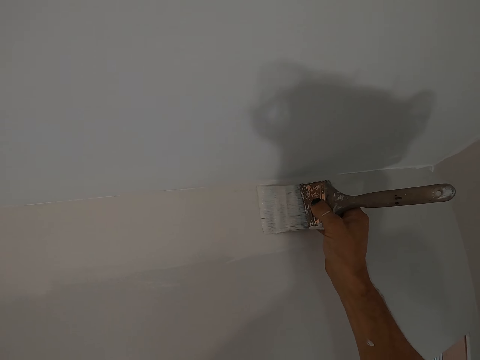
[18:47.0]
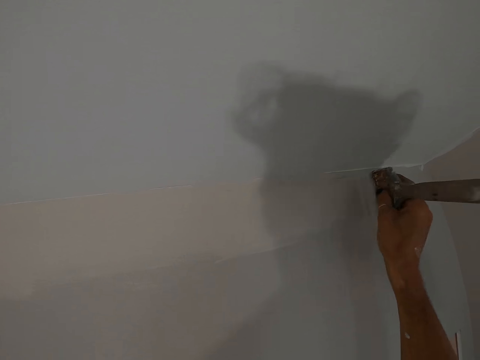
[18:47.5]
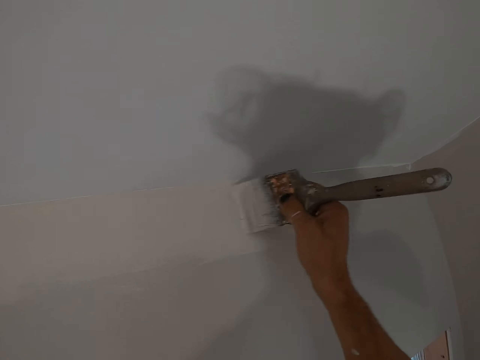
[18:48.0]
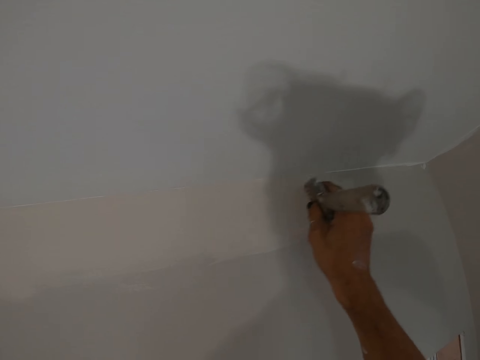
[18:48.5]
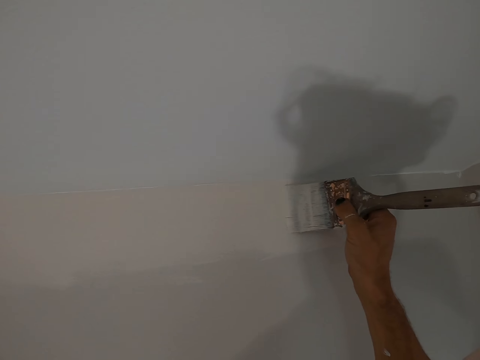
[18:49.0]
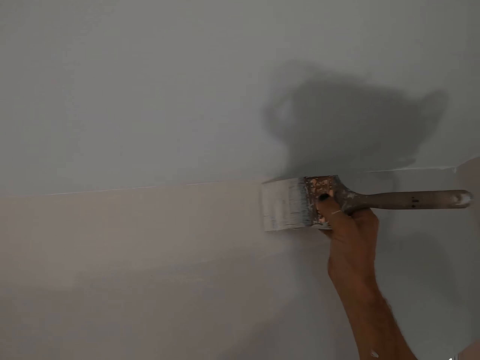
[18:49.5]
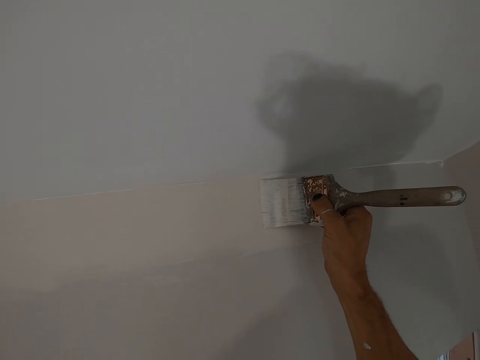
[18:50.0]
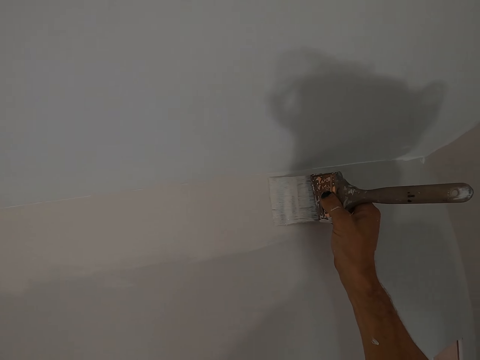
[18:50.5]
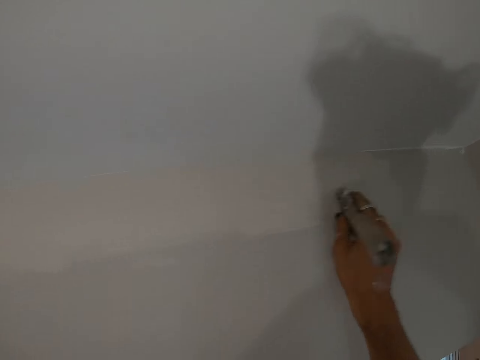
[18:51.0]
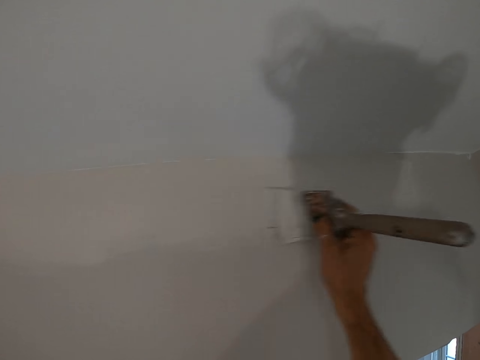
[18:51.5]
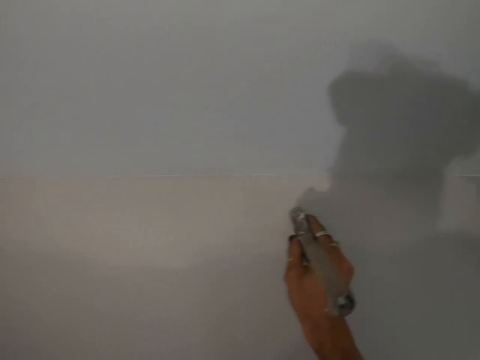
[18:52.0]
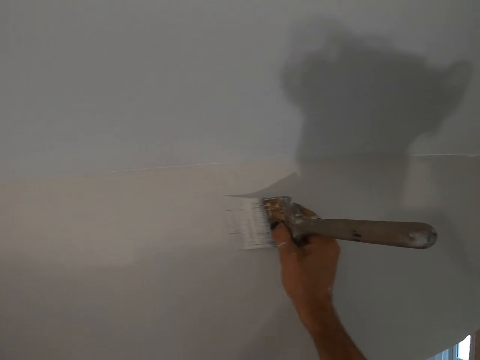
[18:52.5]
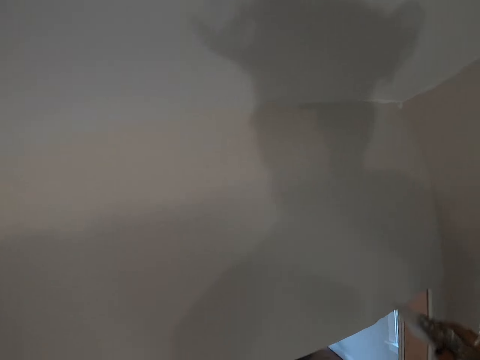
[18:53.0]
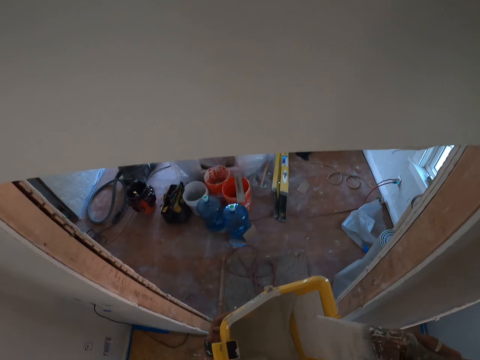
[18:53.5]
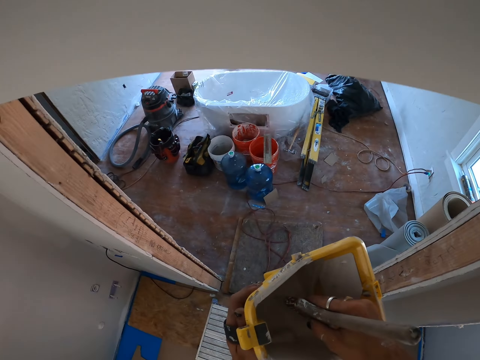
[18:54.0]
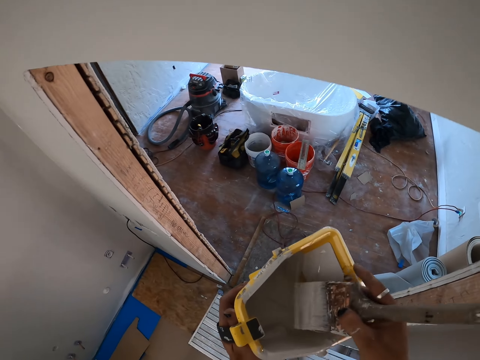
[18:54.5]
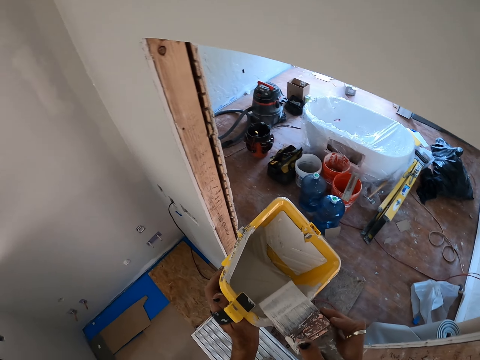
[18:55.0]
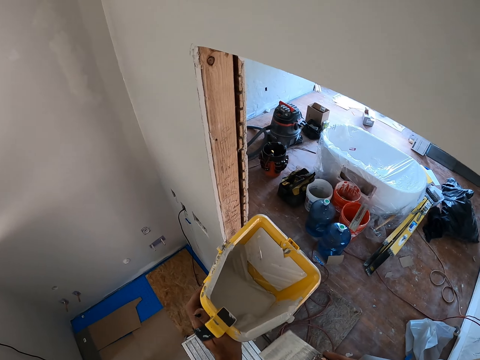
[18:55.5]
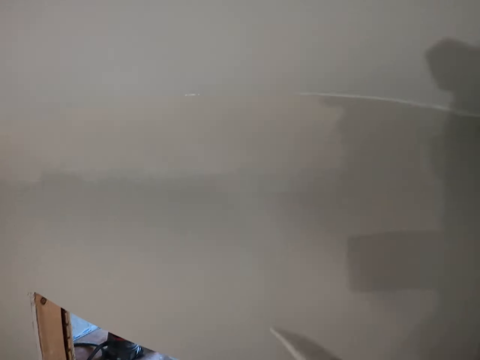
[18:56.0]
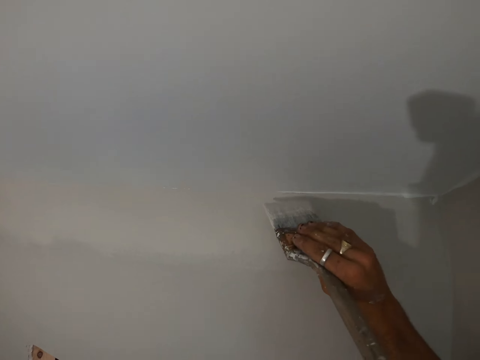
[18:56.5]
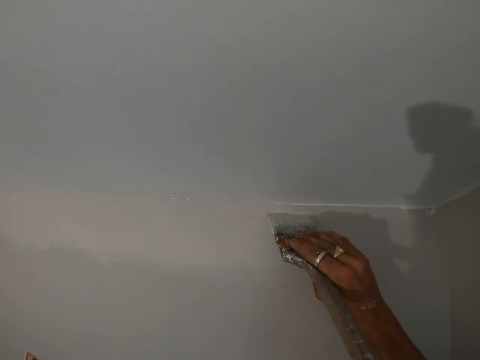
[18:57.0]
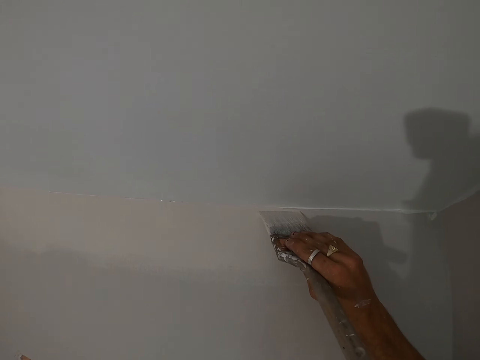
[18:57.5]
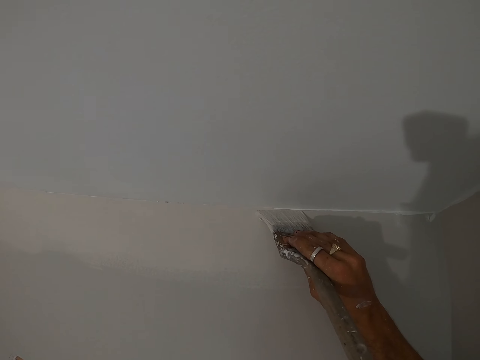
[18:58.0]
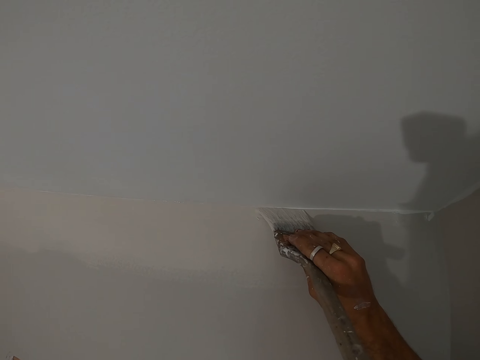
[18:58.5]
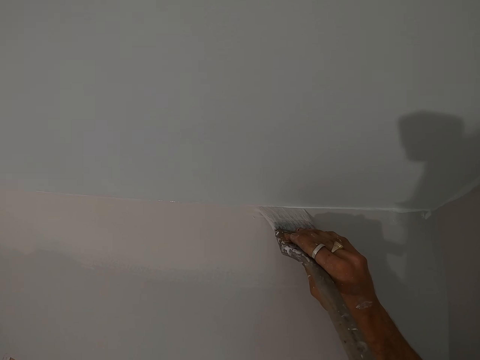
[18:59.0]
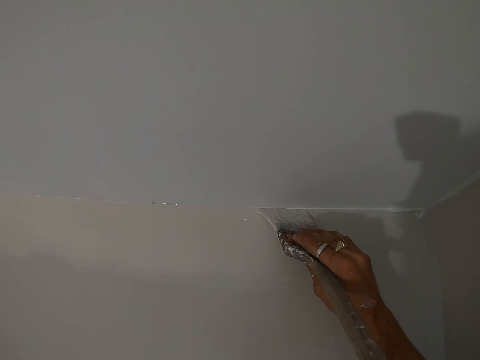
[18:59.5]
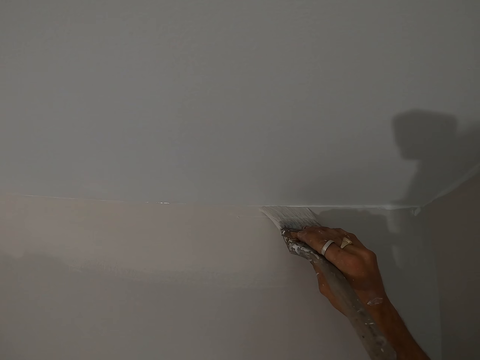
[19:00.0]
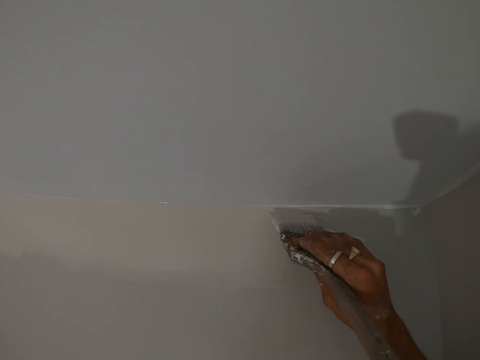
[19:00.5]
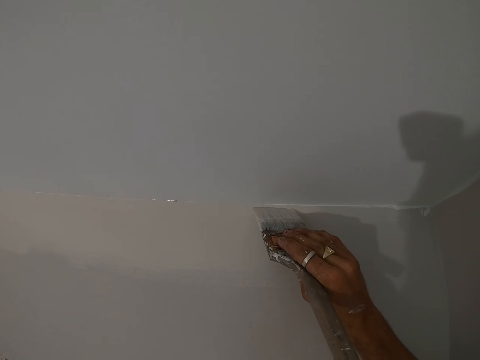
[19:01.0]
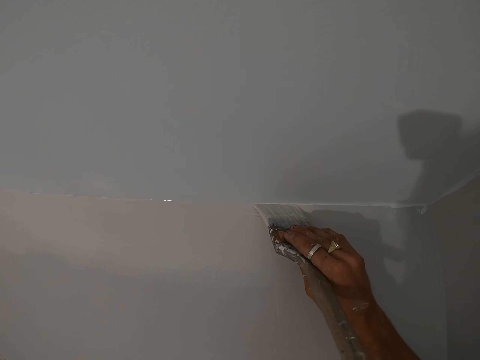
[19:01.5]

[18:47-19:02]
The camera wearer dips the paint brush in the paint bucket. They rub the paint brush on the paint bucket. They paint the wall with the paint brush.

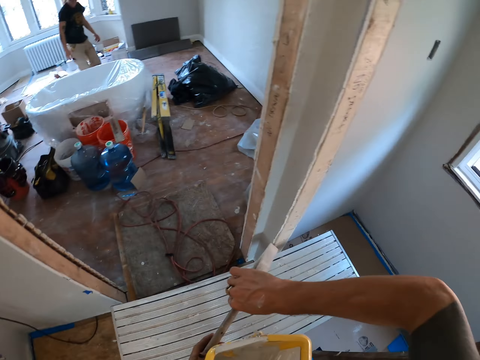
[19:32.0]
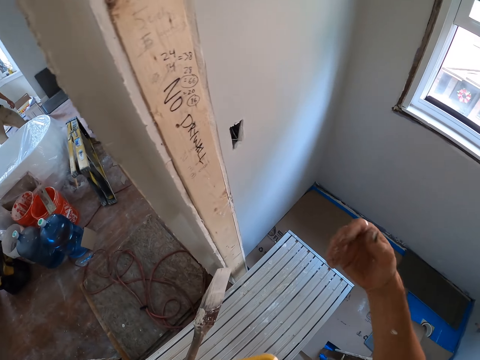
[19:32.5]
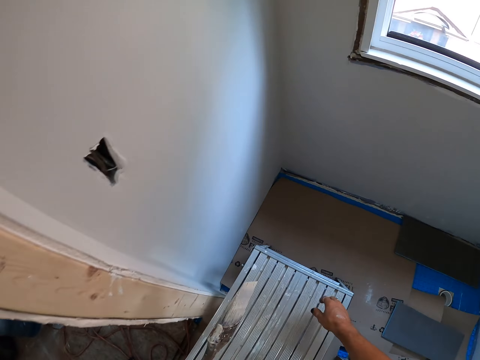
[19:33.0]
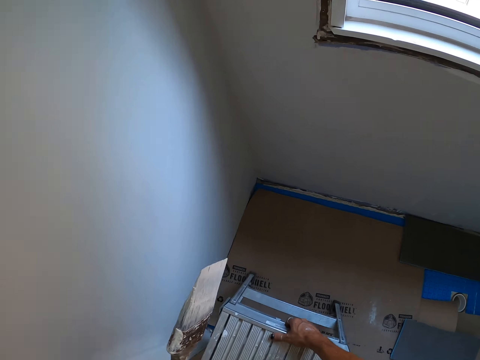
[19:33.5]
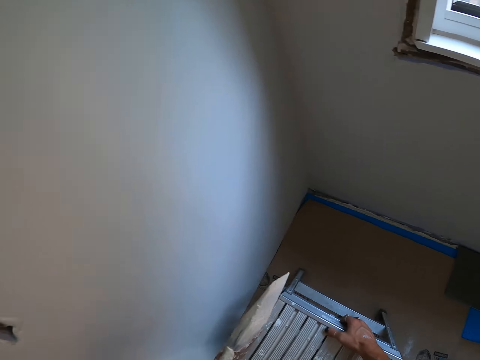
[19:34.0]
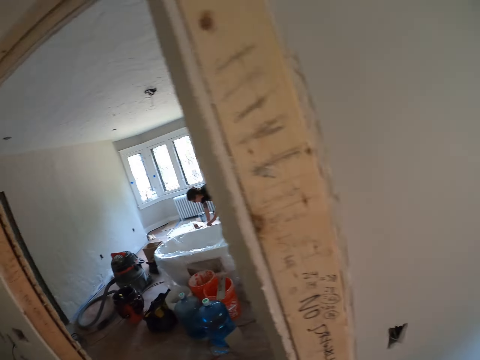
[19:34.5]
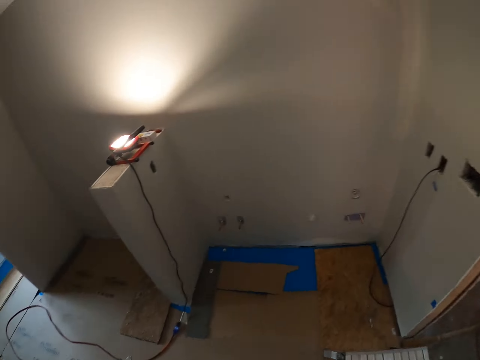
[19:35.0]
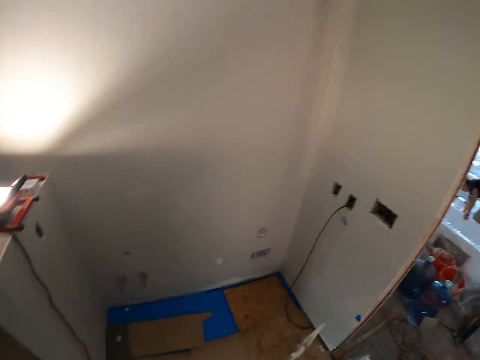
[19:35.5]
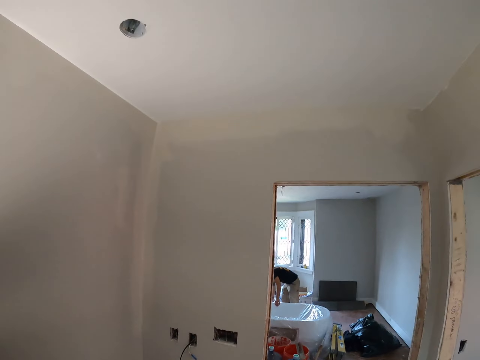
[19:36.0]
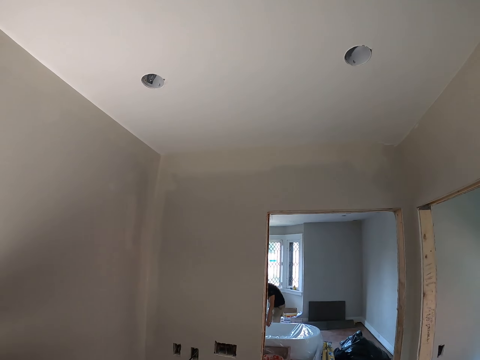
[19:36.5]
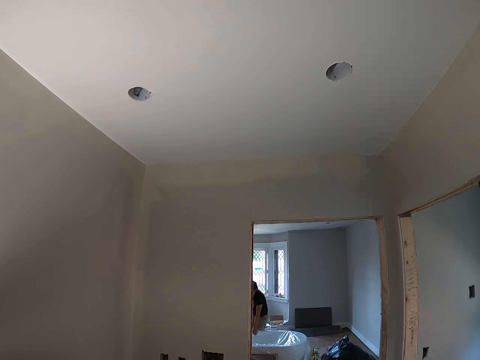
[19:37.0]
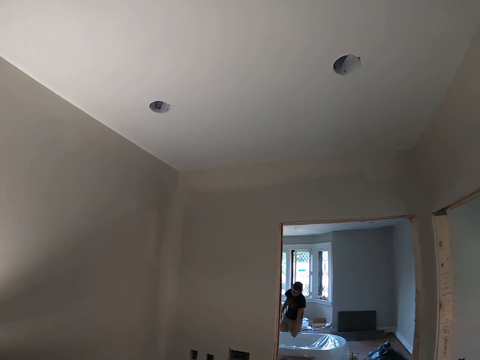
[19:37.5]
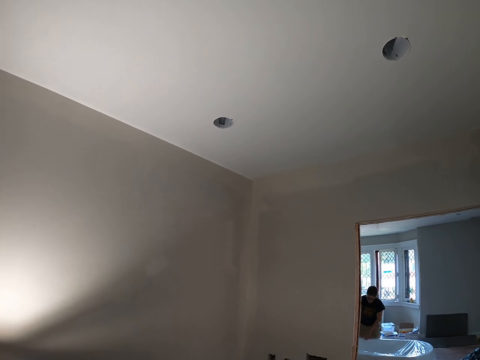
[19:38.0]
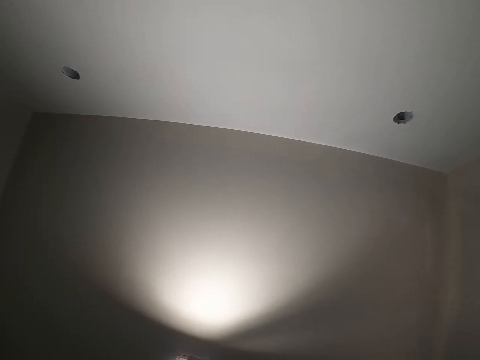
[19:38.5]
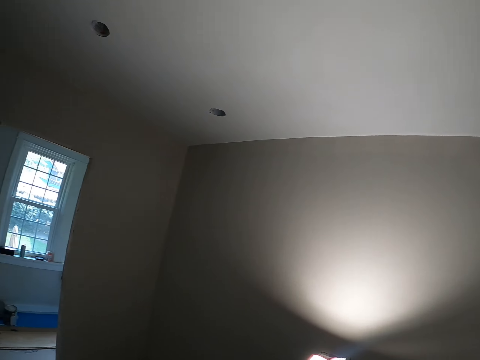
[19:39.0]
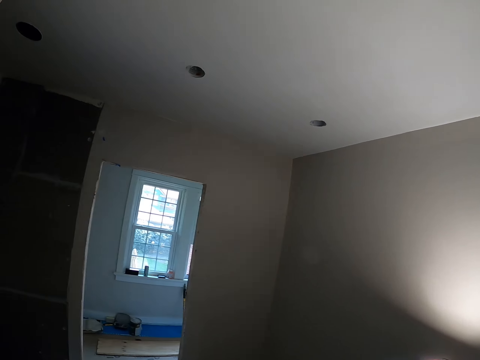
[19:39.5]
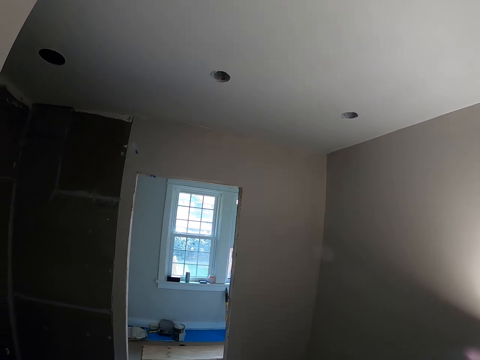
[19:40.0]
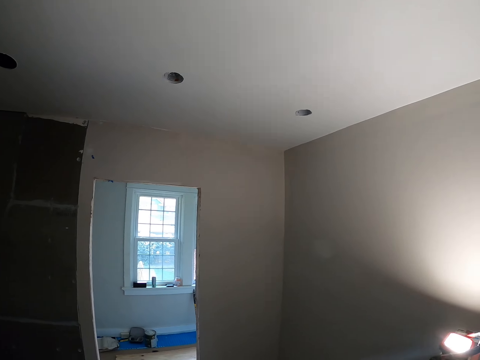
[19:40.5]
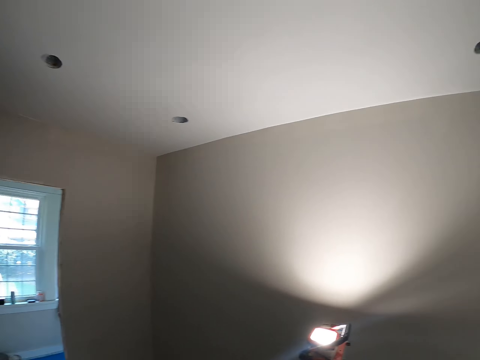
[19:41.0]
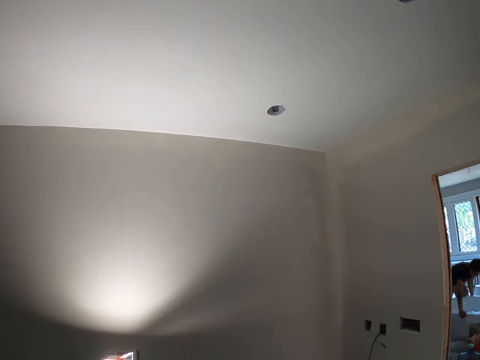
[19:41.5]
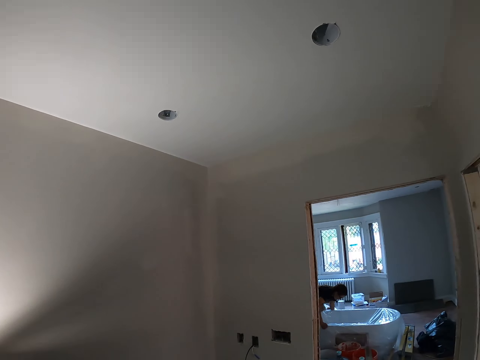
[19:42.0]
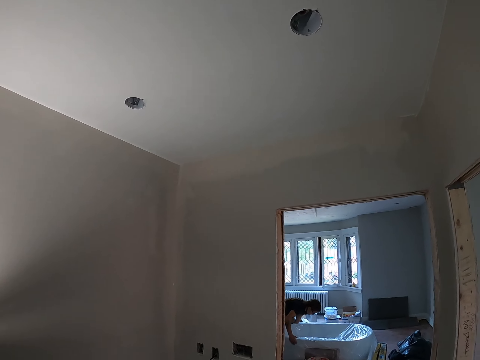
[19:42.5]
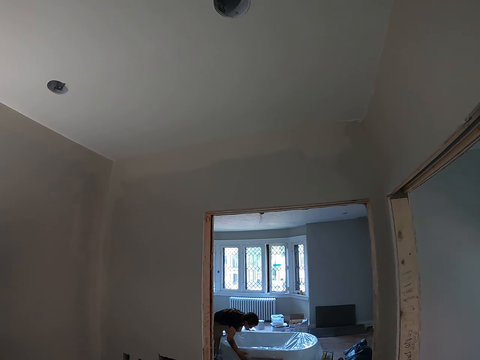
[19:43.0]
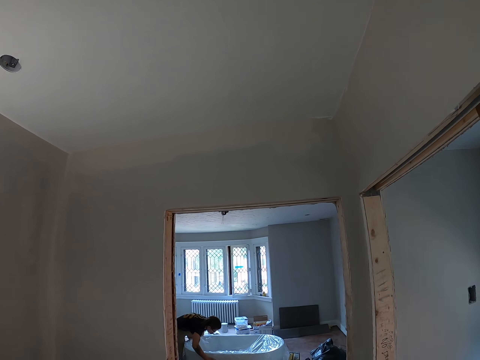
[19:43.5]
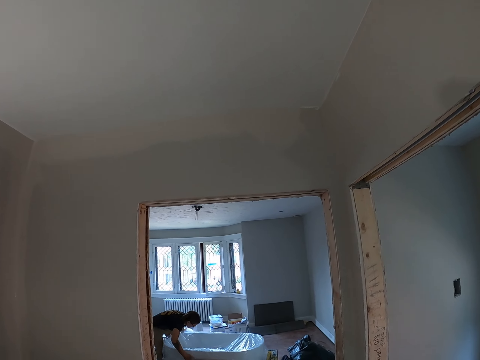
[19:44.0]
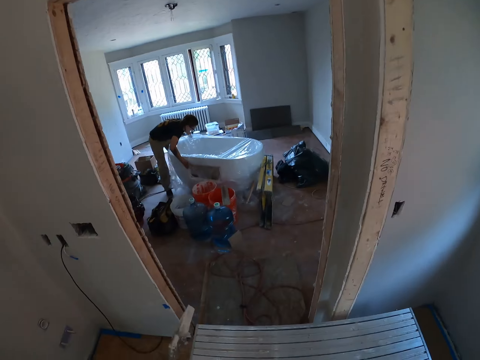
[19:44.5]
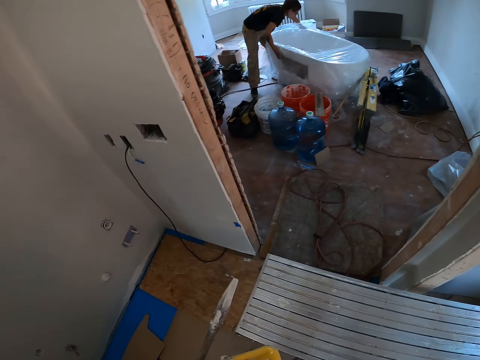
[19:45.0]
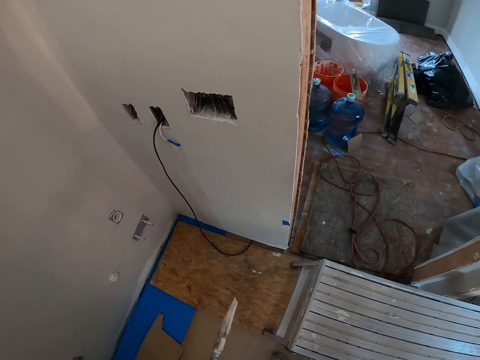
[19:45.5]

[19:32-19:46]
The camera wearer adjusts the stand. They move the scaffolding stand. They look around the room and walk around the room. A person pushes the bathtub.
